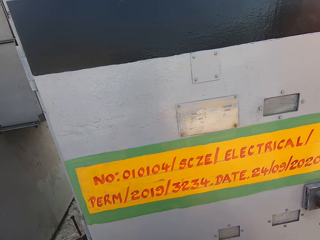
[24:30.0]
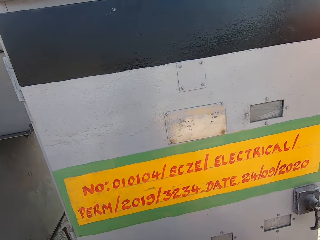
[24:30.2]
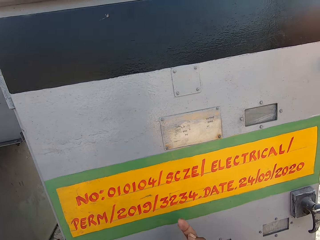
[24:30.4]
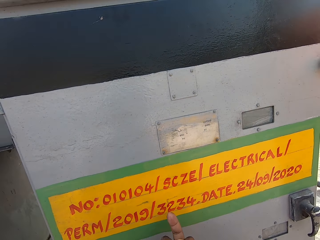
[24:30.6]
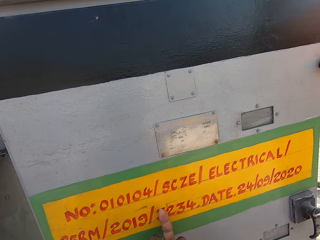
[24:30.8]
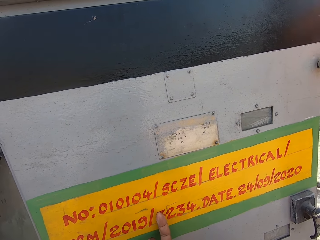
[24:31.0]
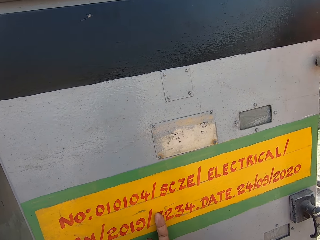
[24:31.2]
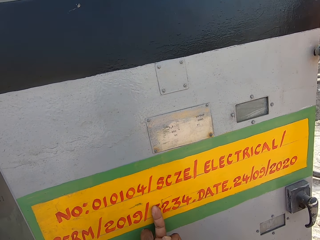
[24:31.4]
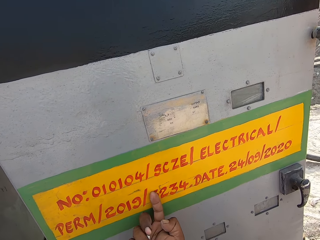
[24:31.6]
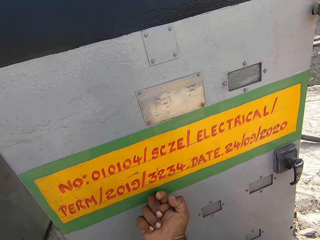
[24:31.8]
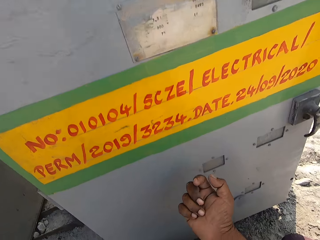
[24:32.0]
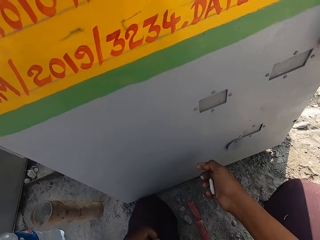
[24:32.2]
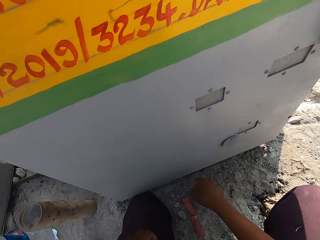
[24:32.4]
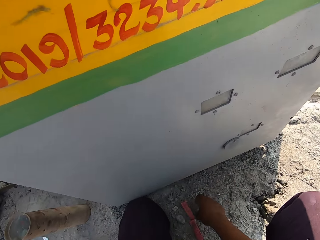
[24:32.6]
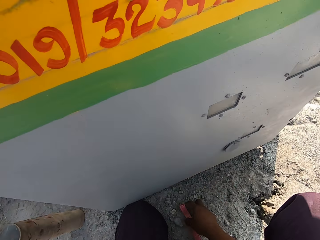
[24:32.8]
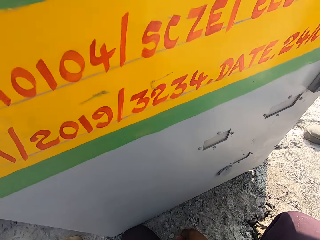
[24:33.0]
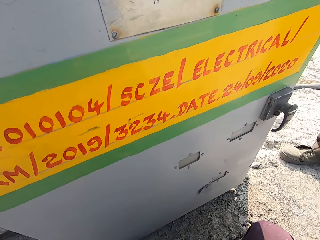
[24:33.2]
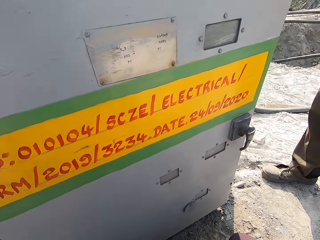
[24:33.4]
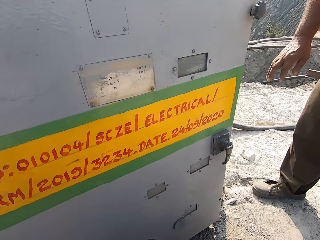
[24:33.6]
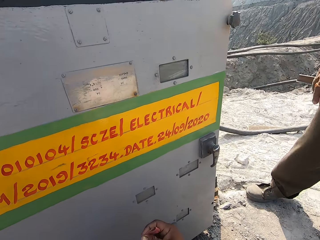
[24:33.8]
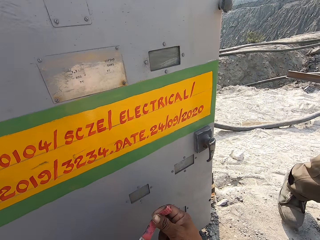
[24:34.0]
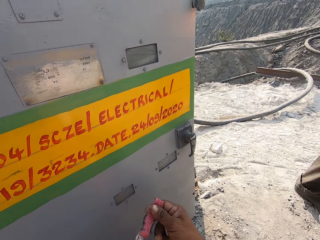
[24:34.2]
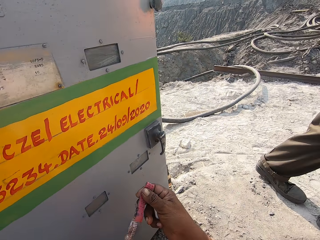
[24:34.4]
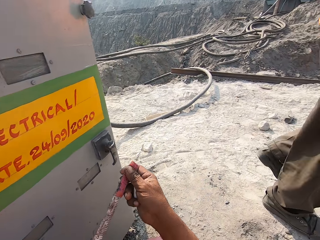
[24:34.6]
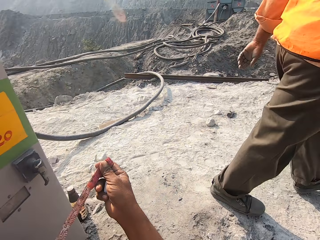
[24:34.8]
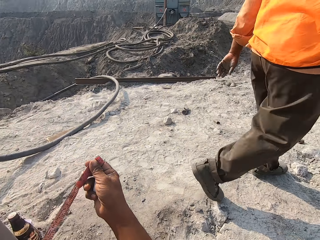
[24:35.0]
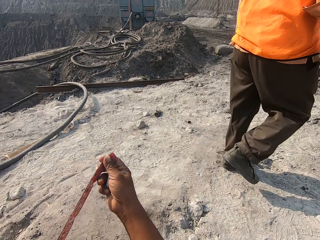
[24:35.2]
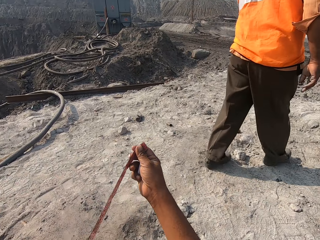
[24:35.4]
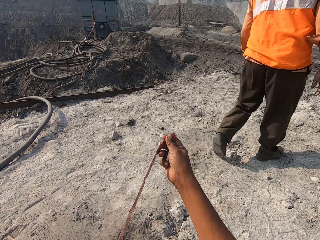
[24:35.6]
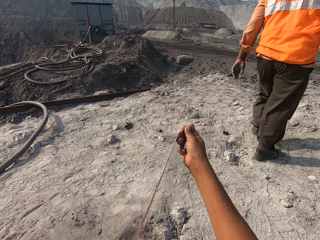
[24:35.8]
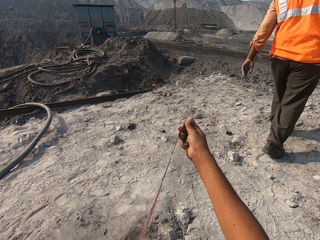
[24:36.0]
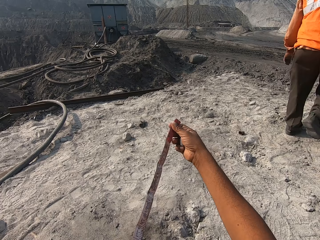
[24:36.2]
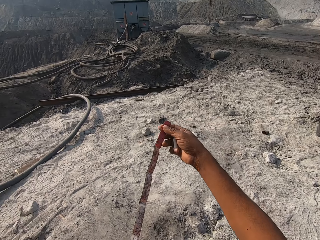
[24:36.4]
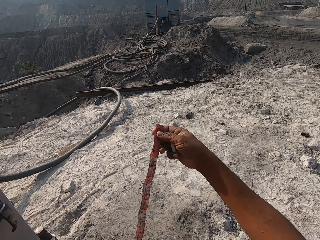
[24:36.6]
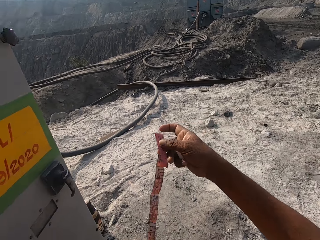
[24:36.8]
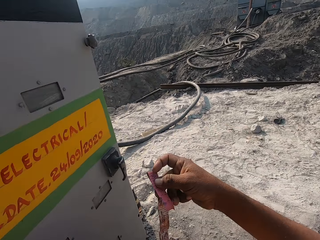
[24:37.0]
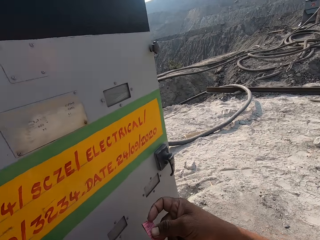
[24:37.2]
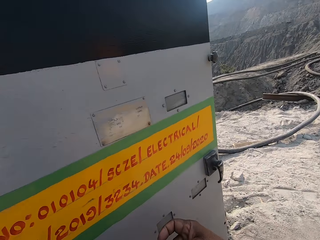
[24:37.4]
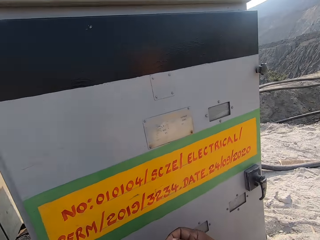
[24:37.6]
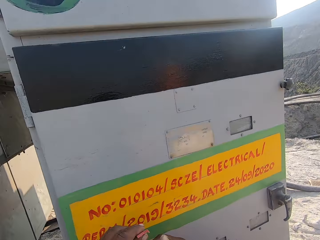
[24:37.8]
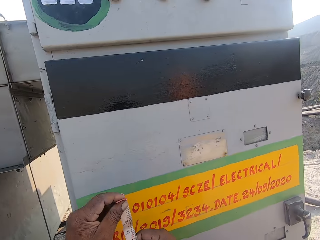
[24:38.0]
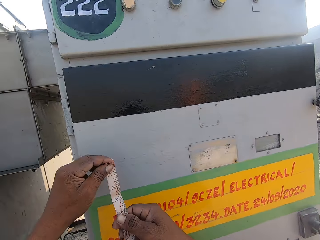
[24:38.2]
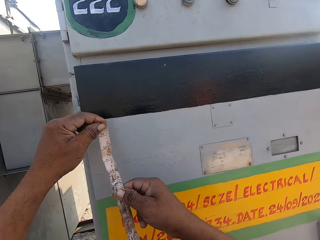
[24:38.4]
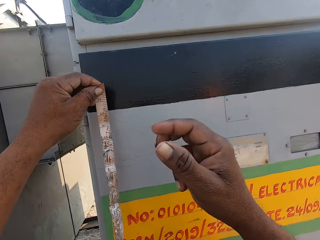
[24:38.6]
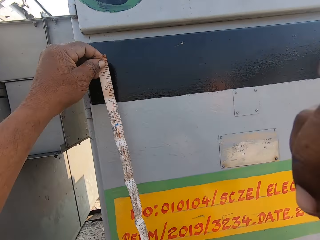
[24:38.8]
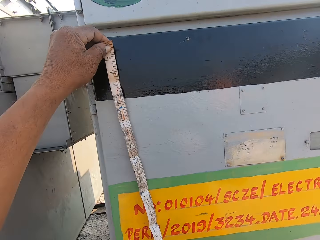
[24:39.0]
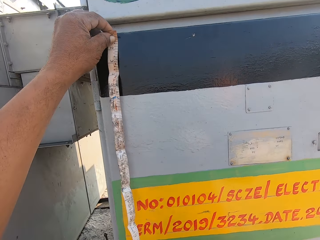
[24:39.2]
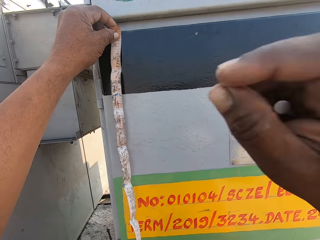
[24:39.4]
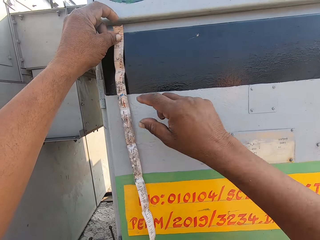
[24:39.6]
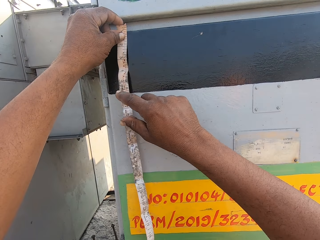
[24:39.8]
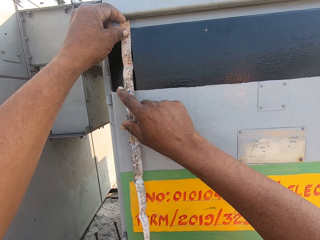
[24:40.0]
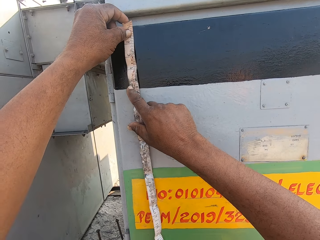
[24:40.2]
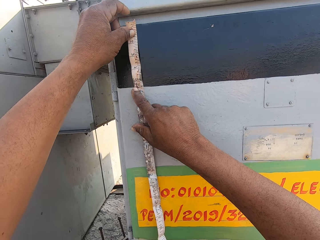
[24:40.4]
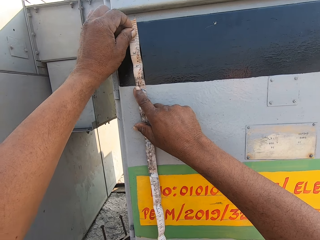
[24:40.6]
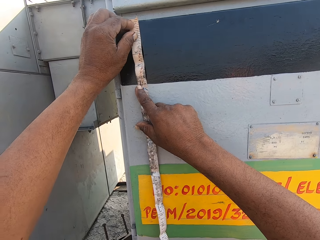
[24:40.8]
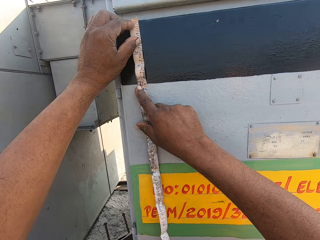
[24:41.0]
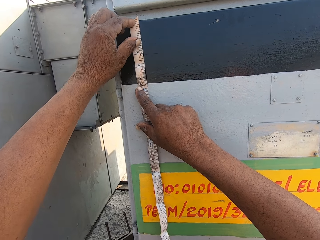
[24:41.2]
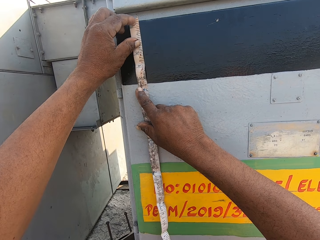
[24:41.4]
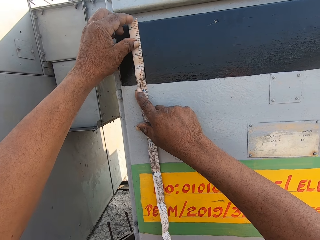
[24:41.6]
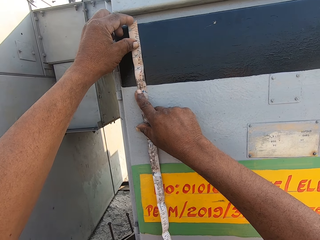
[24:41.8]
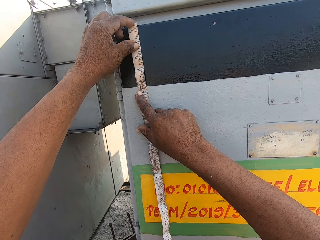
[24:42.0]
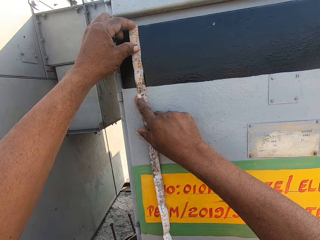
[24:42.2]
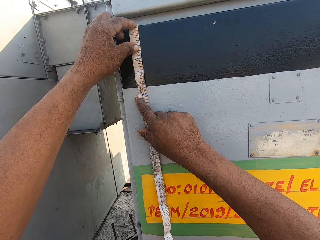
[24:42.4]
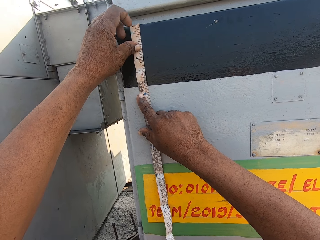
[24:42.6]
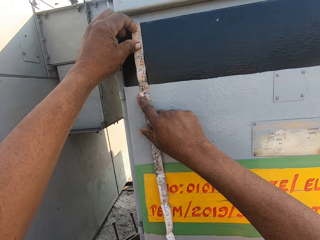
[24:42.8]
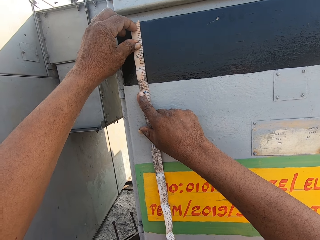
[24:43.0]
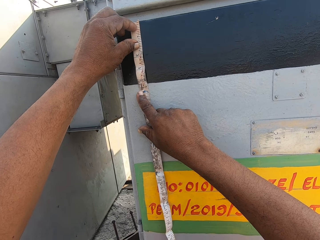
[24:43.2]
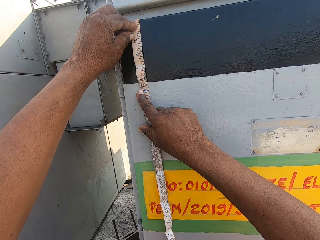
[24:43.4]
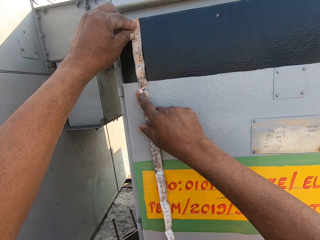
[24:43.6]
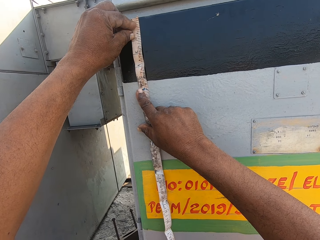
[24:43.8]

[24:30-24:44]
The camera wearer reads the control panel box. They pick up a tape measure. A person touches the control panel box. The person walks around. The camera wearer looks around. They adjust the tape measure. They unfold the tape measure. They look around. They stand up. They shift the tape measure to the left hand. They adjust the camera. They measure the control panel box with the tape measure.

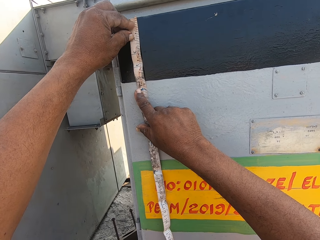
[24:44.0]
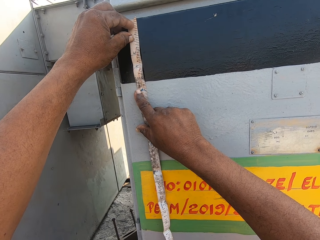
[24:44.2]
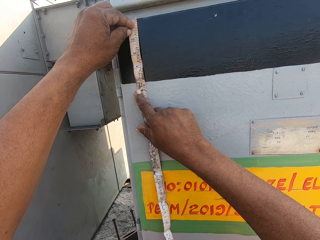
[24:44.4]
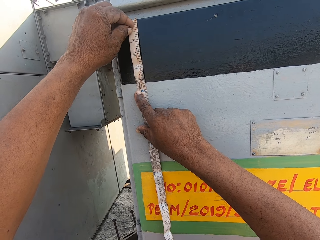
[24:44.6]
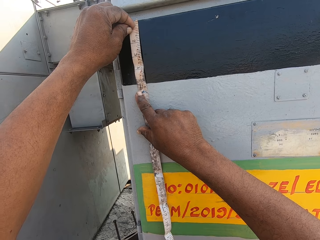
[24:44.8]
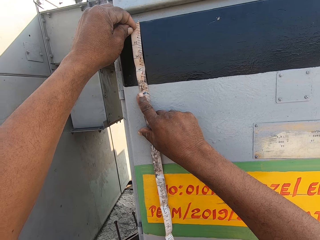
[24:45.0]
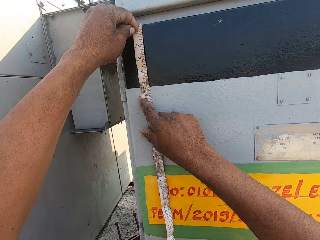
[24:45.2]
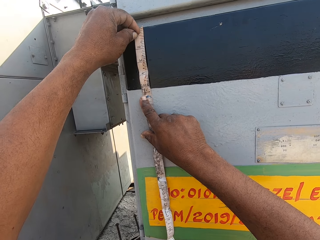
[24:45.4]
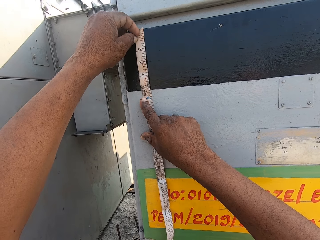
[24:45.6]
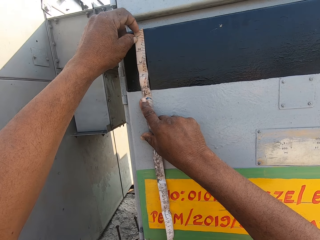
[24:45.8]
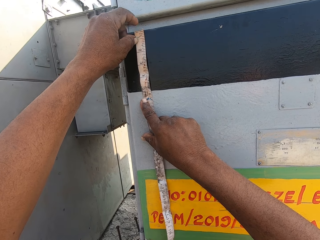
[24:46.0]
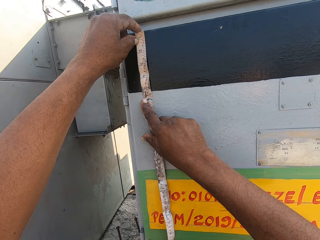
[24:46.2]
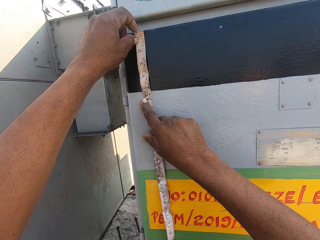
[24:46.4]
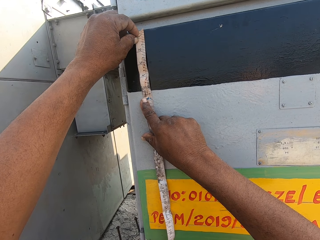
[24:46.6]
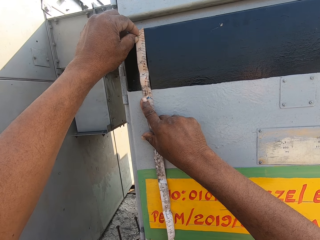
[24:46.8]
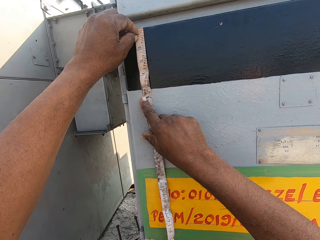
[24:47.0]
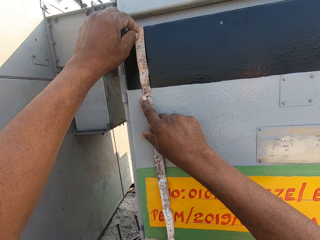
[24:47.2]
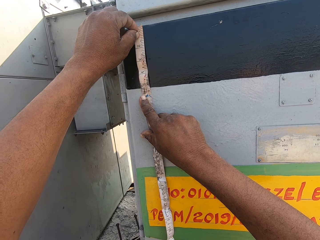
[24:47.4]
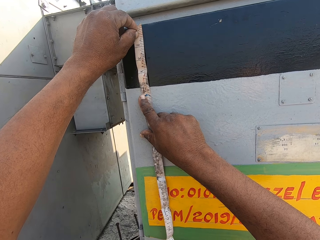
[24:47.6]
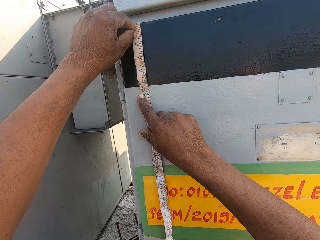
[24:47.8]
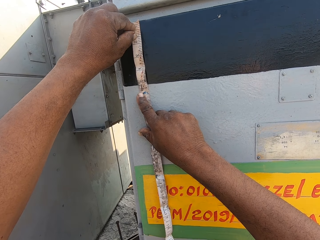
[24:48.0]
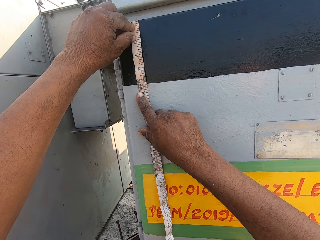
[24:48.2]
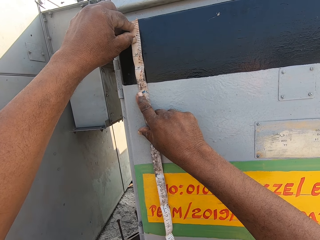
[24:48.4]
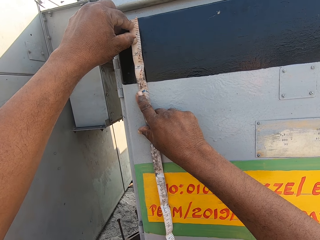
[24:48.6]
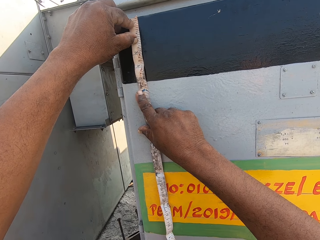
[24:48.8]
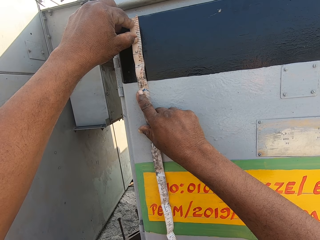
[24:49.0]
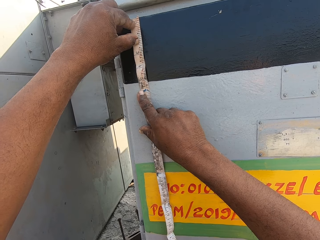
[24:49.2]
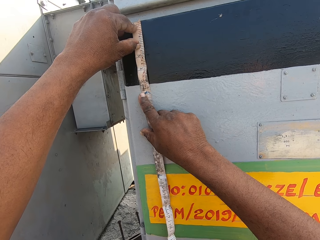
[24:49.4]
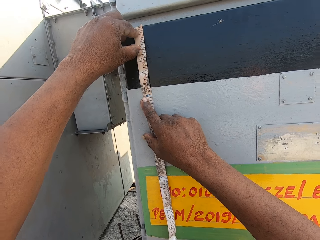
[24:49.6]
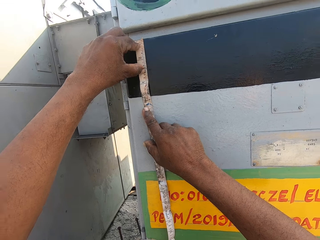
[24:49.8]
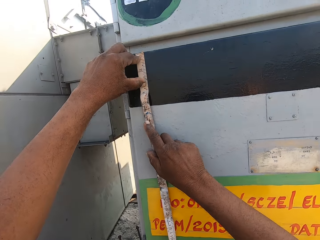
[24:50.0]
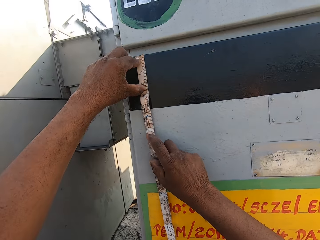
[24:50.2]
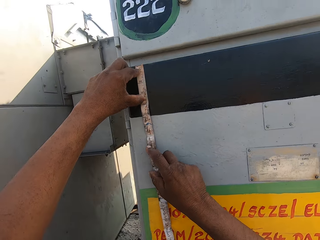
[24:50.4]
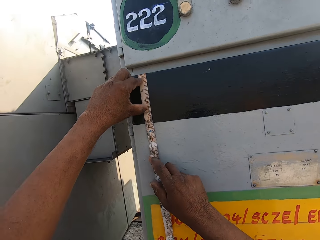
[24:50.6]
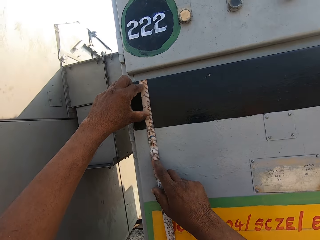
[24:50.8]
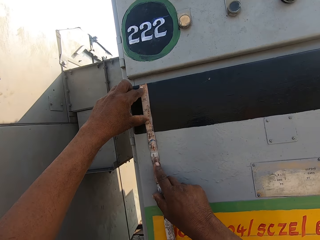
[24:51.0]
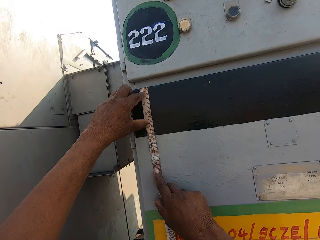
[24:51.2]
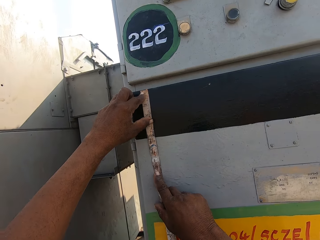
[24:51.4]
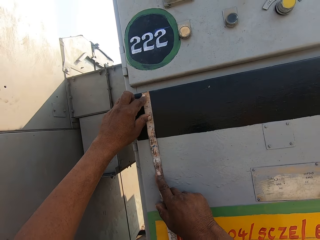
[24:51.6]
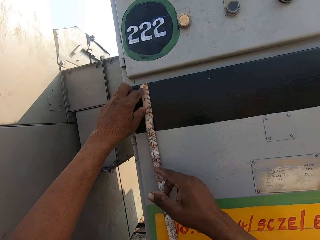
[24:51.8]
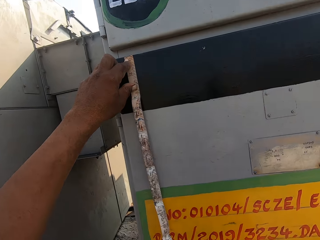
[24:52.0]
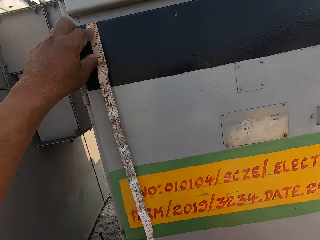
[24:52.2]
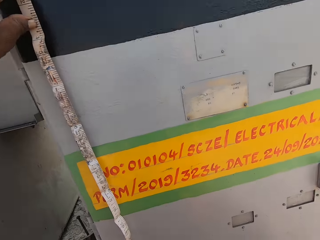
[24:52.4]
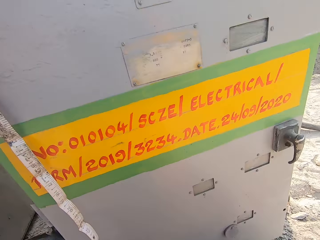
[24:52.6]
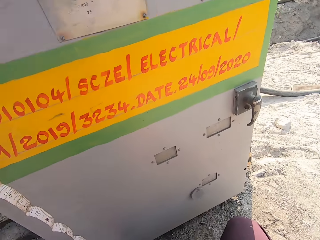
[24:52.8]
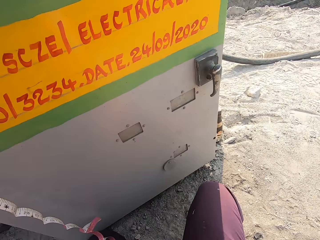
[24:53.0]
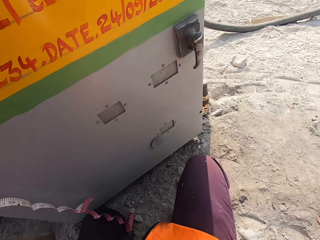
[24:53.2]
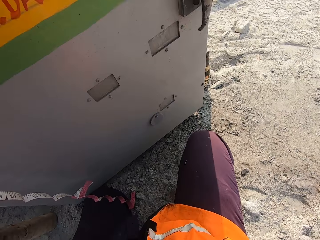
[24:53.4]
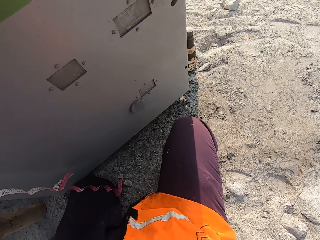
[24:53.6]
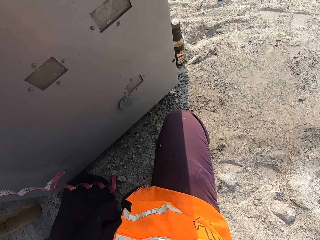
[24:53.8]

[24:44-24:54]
The camera wearer removes a helmet.
